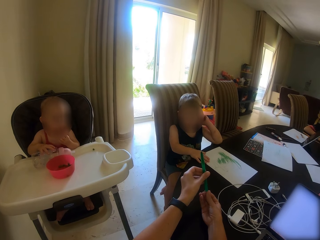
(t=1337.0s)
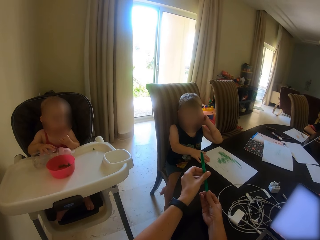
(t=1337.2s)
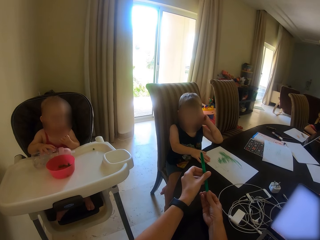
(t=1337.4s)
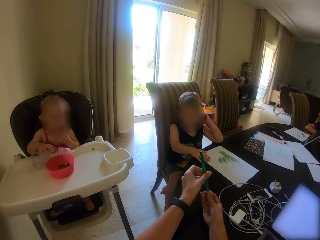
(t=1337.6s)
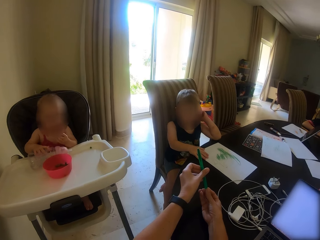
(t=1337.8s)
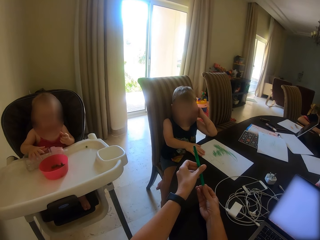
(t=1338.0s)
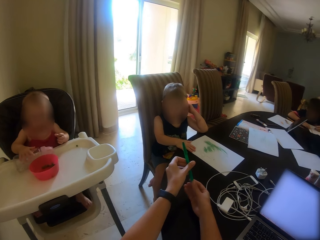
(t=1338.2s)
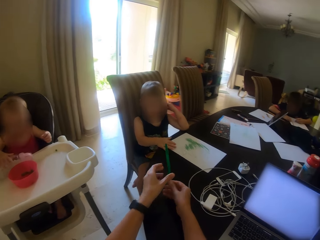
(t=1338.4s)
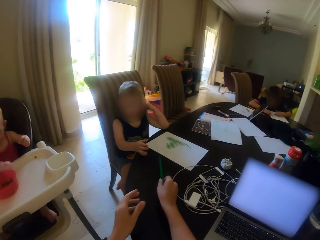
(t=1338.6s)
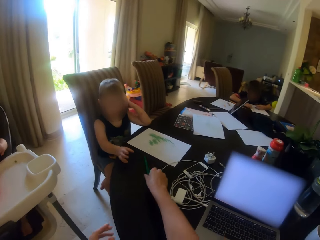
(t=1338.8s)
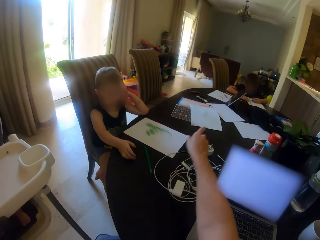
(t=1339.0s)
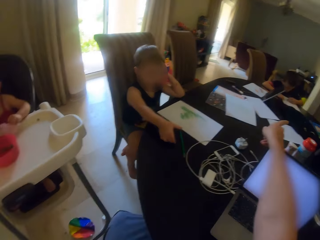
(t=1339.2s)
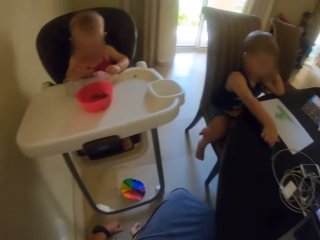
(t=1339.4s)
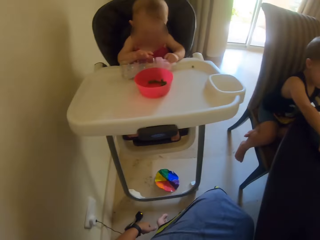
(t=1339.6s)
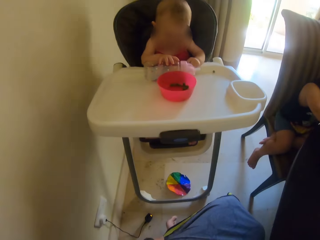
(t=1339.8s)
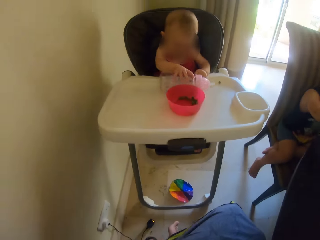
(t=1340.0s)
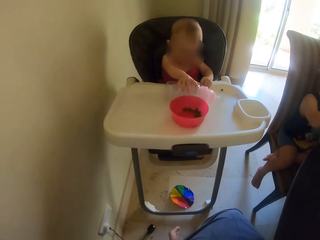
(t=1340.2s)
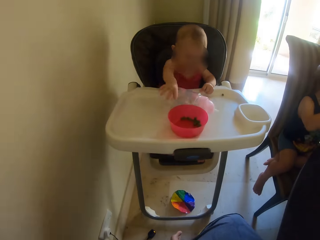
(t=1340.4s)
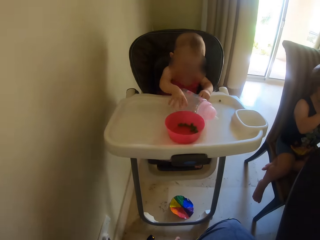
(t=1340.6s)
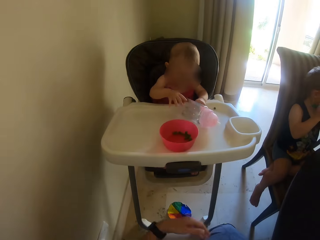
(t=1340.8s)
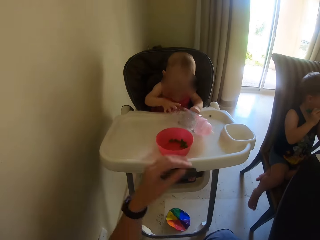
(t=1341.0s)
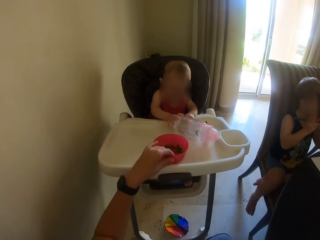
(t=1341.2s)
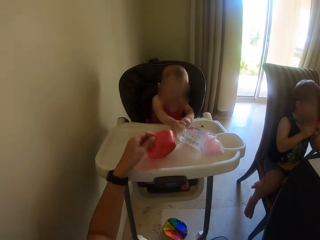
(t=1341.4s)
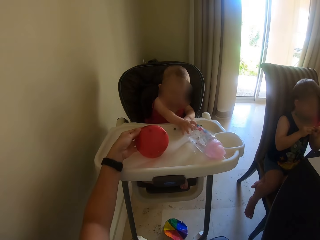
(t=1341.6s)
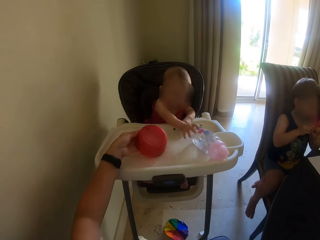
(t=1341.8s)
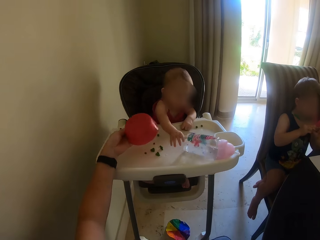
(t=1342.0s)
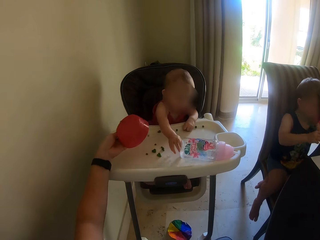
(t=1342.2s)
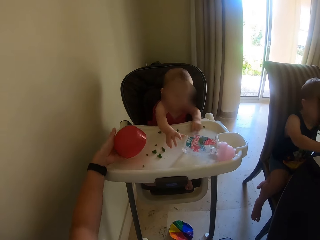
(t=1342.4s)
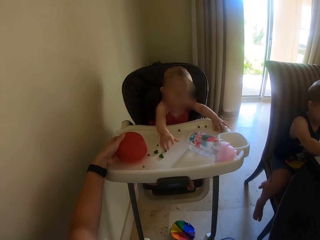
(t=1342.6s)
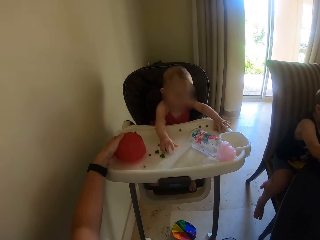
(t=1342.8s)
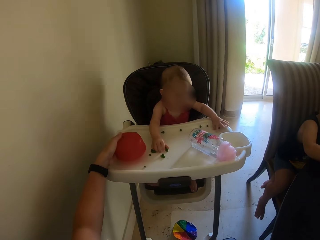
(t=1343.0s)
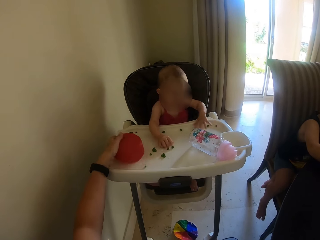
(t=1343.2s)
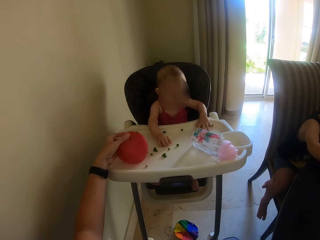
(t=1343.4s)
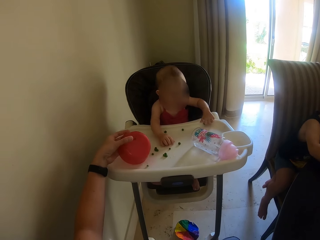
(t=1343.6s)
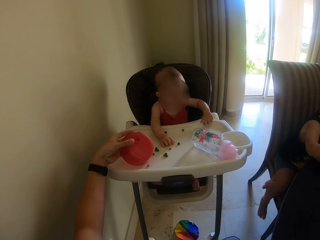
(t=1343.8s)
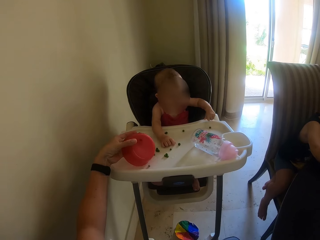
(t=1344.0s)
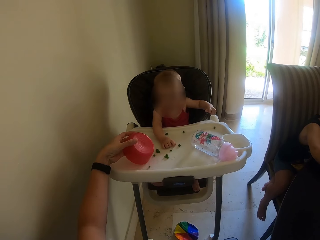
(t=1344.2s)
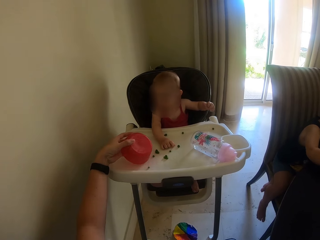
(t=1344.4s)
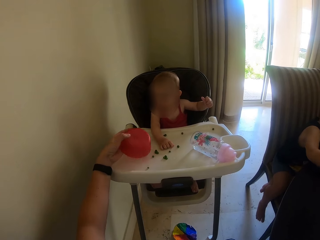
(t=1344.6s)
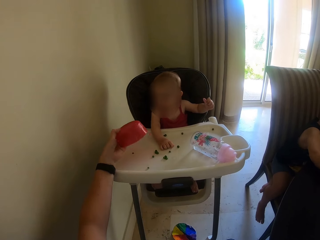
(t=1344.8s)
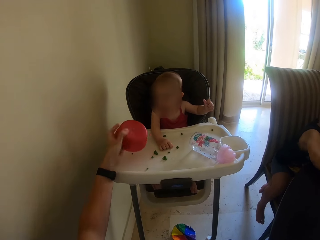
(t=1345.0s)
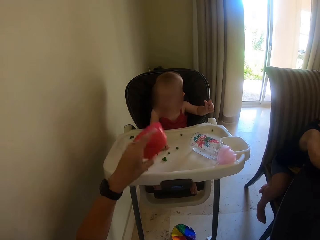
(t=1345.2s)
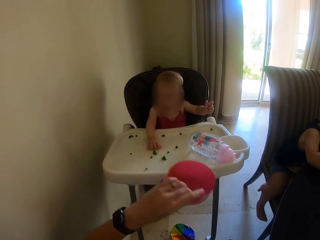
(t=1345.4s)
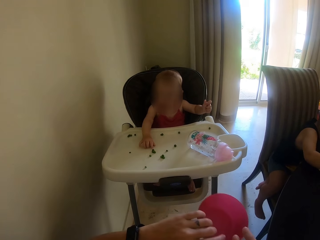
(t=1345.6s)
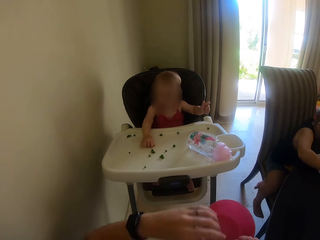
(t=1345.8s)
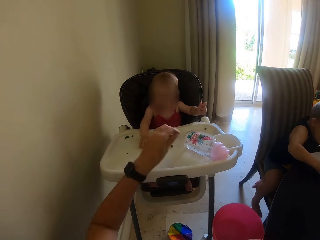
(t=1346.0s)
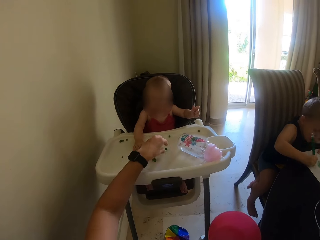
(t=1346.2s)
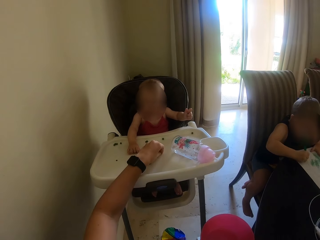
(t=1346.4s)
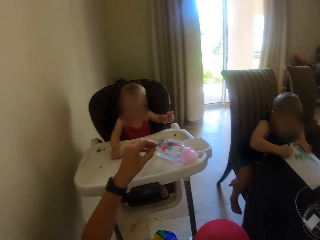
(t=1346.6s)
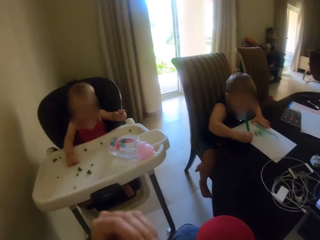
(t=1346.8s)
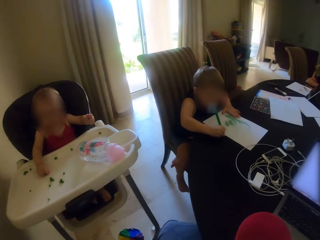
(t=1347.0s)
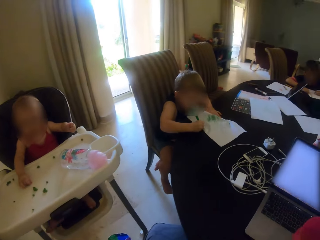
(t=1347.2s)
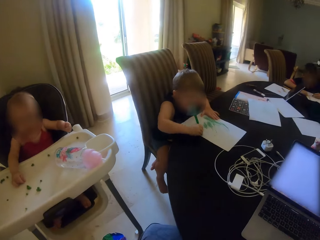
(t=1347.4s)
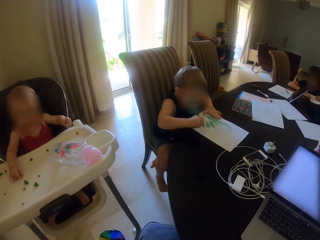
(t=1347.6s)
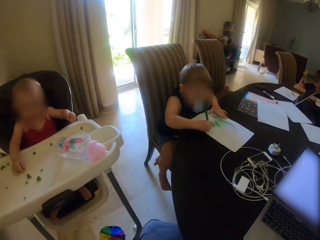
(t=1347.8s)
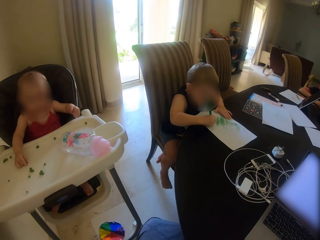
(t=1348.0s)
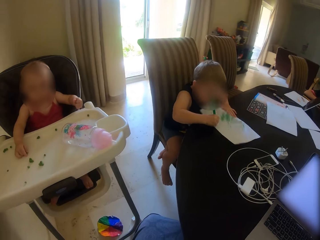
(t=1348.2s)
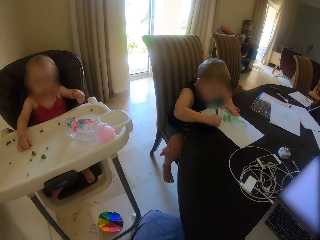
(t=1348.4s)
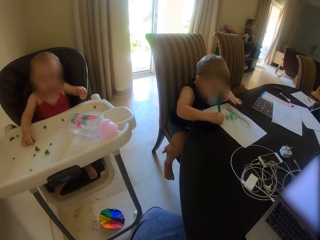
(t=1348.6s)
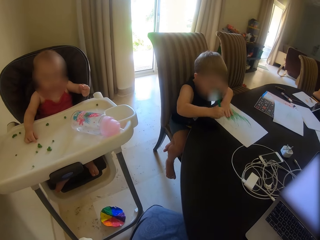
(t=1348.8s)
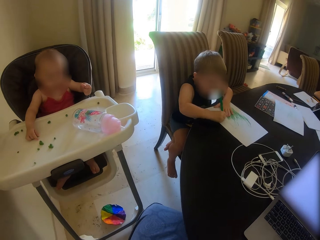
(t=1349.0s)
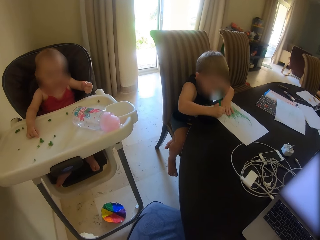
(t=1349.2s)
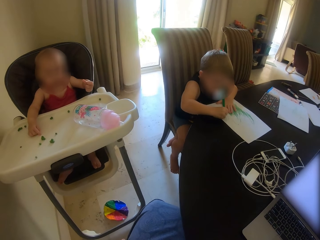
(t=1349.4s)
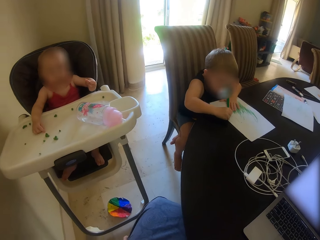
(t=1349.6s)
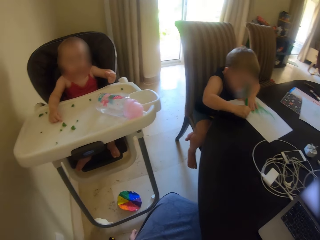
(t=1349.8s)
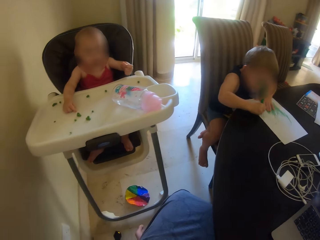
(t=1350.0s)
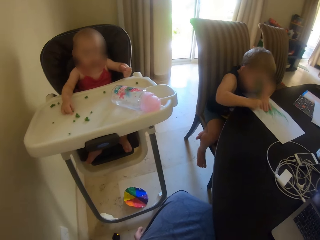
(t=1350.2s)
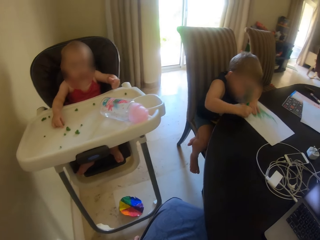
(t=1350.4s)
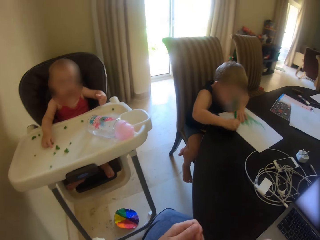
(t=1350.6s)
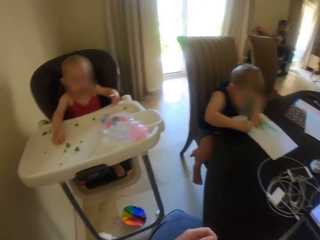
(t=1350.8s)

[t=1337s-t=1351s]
The camera wearer puts the pen on the table. A child plays with the bottle. The camera wearer turns a bowl upside down. They pour food on the high chair. The child plays with the food. The camera wearer picks the food. Another child writes on the paper.

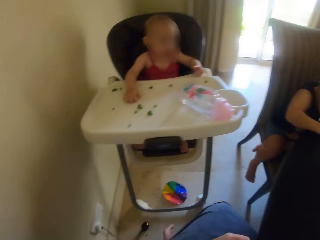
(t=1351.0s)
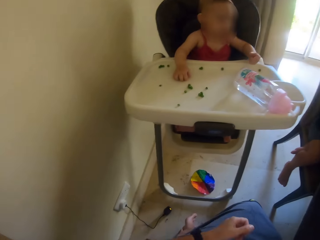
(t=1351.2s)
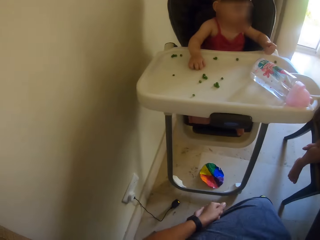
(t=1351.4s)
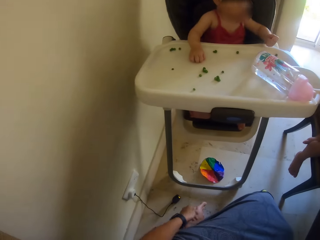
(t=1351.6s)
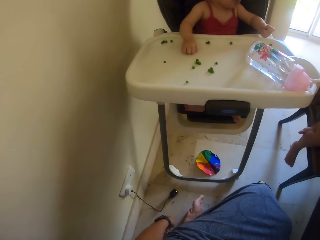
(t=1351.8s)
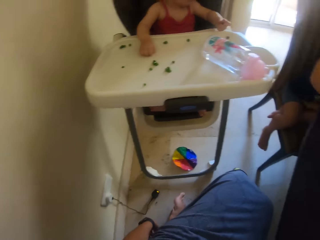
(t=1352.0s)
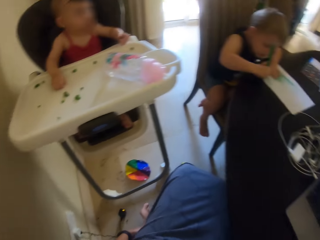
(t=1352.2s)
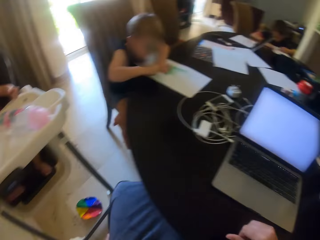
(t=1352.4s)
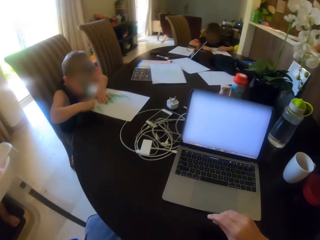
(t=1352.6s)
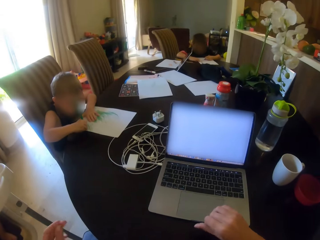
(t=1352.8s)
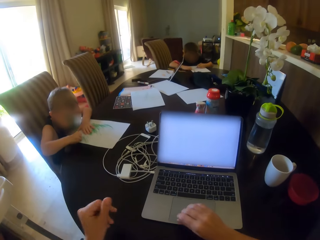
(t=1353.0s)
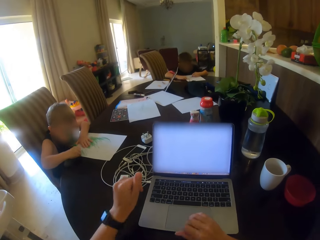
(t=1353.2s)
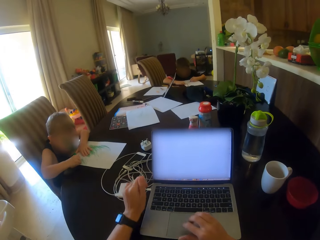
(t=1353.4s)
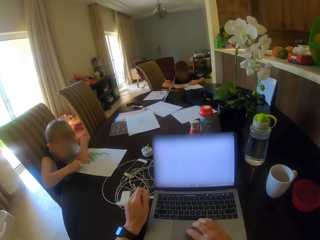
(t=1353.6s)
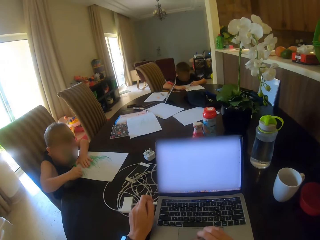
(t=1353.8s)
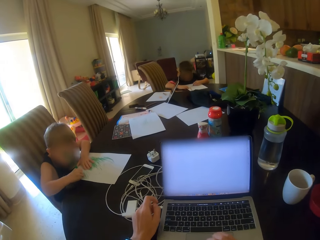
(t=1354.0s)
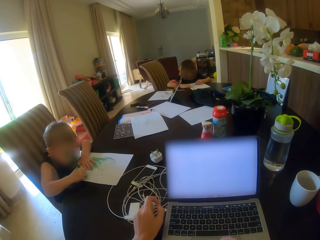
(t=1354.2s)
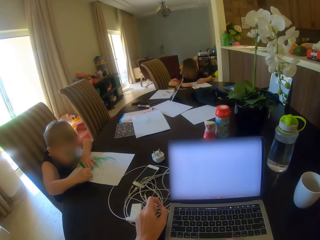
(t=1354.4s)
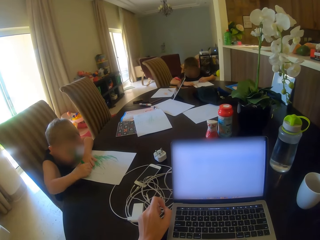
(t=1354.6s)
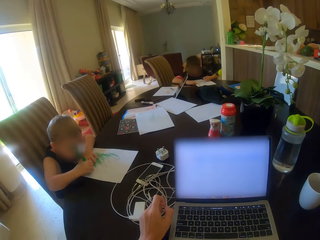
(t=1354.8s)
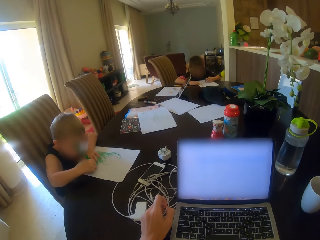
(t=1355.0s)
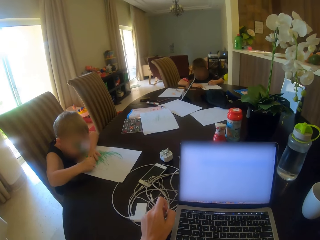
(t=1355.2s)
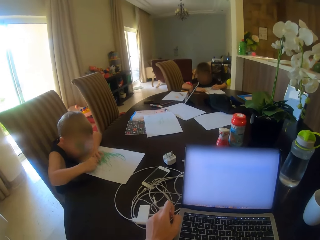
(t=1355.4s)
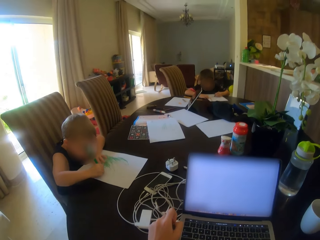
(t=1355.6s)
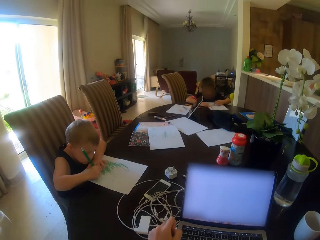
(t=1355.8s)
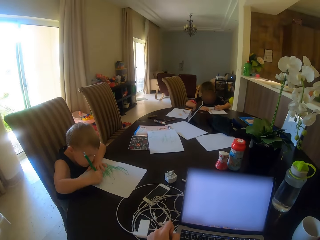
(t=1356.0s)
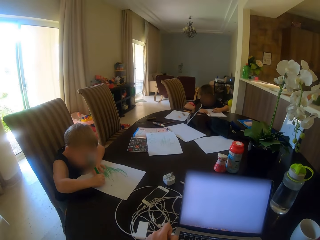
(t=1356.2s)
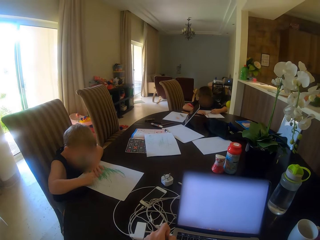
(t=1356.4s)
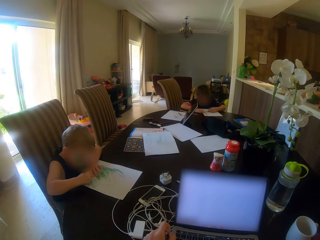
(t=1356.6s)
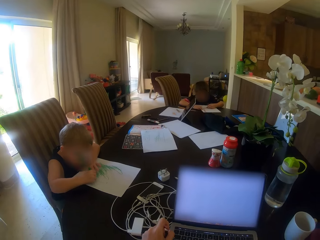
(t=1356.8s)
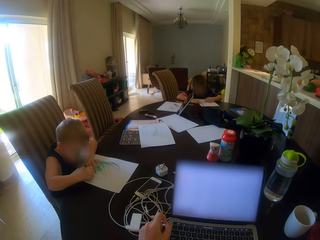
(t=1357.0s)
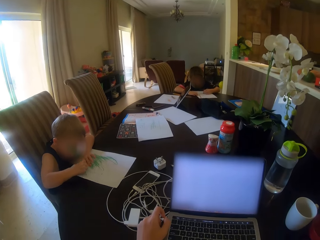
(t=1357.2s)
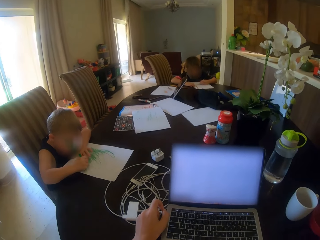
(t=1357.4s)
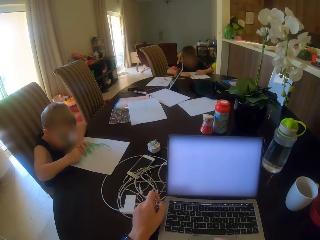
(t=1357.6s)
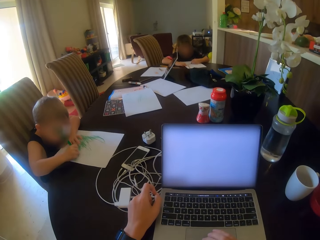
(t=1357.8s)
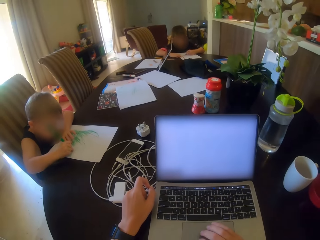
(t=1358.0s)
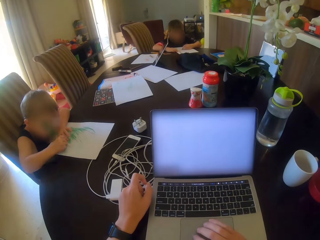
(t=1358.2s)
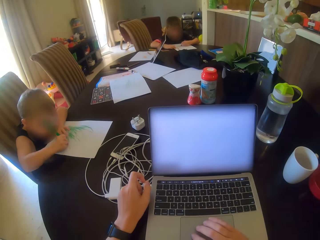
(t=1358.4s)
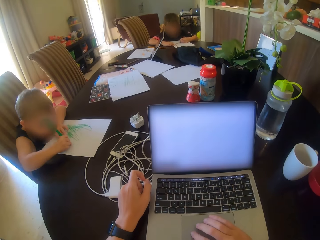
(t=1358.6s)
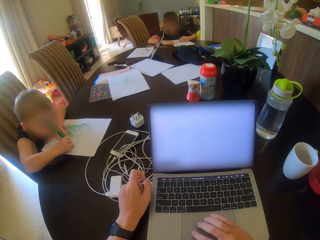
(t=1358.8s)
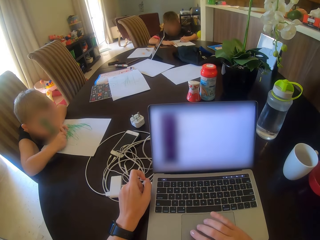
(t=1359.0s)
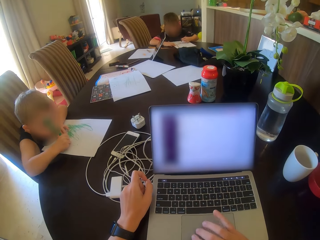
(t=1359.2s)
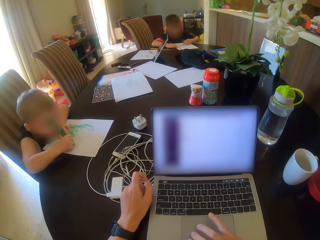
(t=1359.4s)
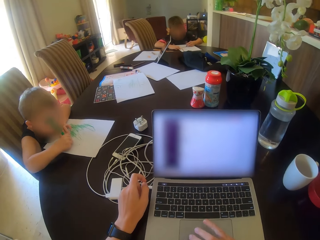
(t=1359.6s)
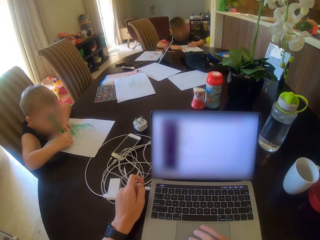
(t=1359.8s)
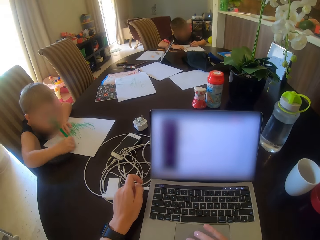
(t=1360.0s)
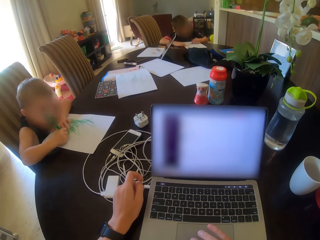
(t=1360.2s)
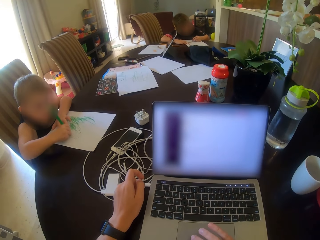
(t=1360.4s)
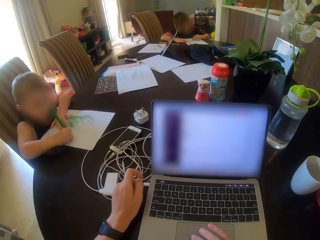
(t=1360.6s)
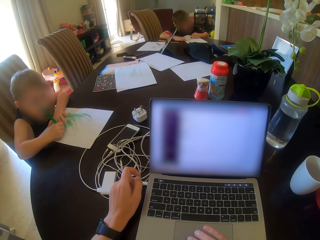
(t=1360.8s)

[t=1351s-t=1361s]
The camera wearer looks around. They operate on a laptop. They scroll the laptop.
